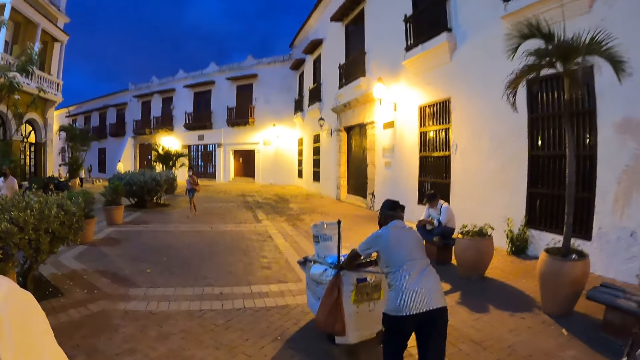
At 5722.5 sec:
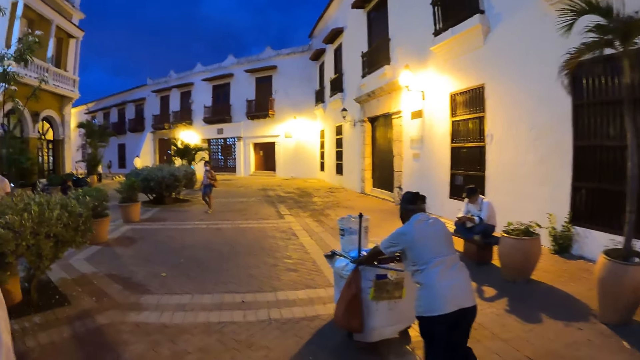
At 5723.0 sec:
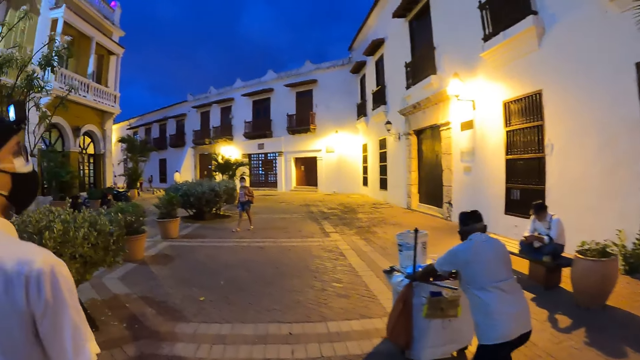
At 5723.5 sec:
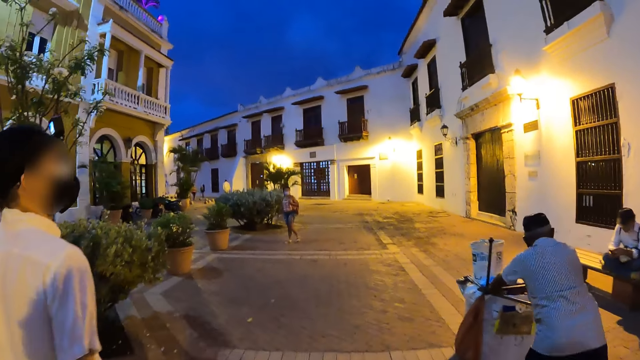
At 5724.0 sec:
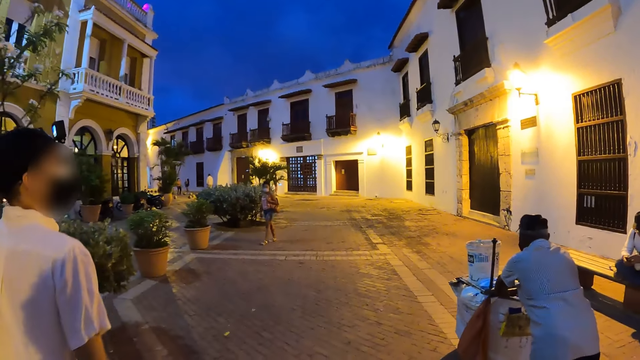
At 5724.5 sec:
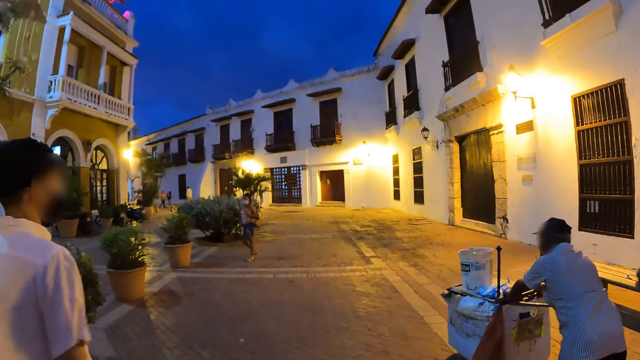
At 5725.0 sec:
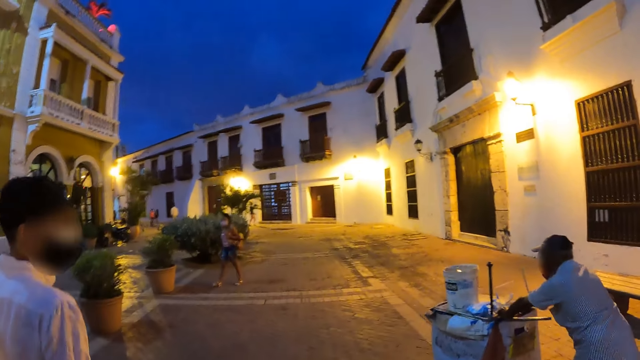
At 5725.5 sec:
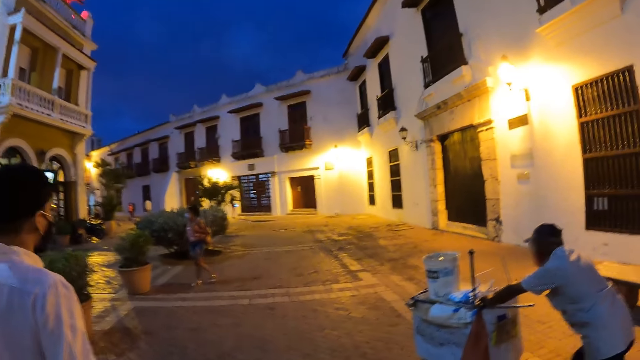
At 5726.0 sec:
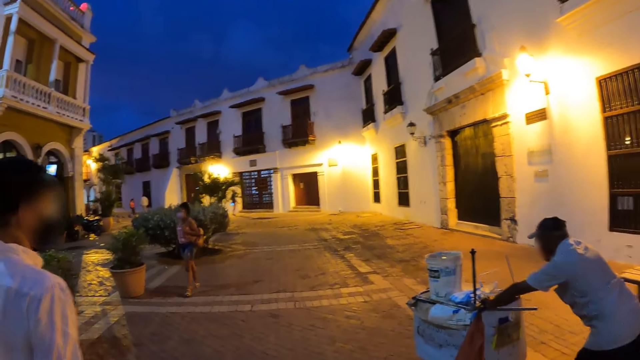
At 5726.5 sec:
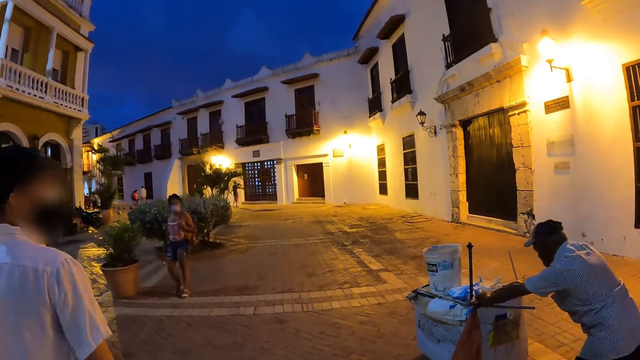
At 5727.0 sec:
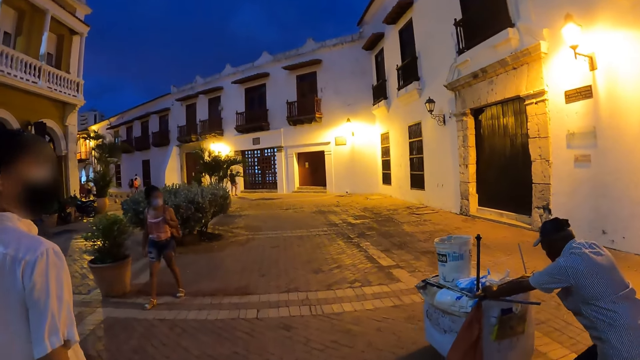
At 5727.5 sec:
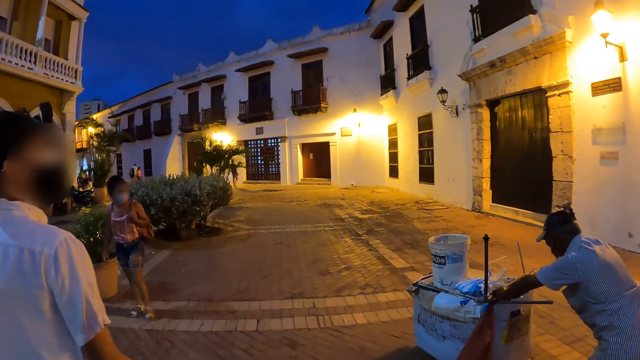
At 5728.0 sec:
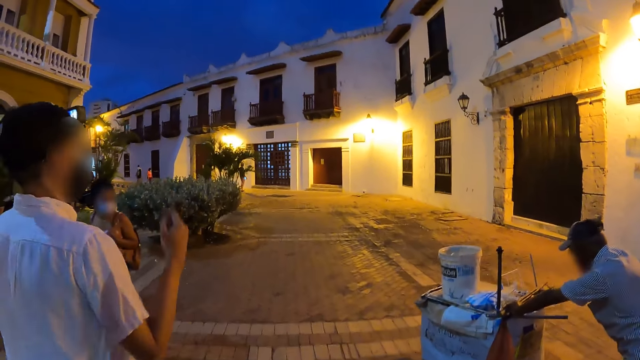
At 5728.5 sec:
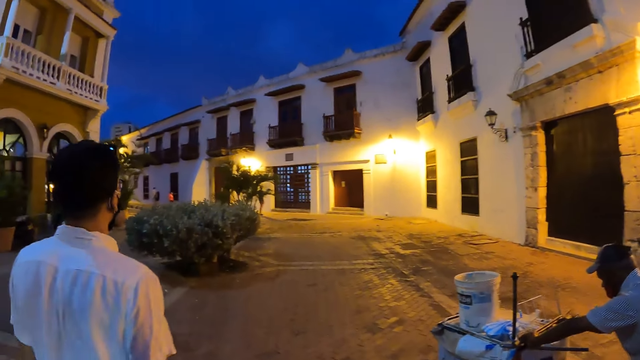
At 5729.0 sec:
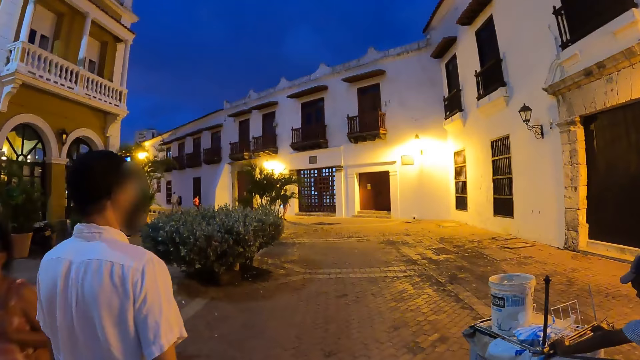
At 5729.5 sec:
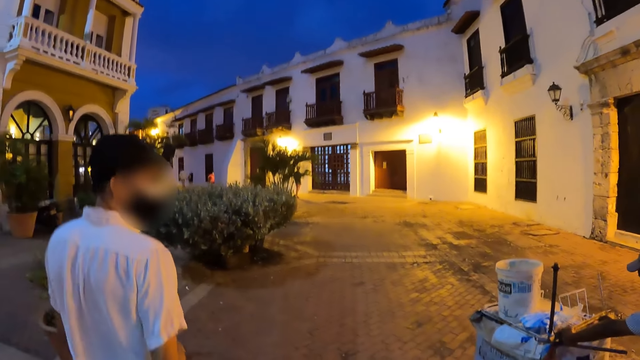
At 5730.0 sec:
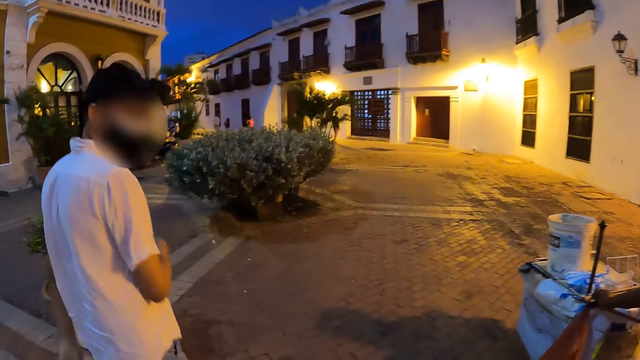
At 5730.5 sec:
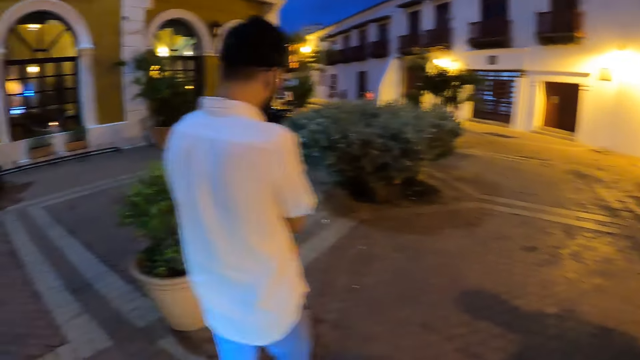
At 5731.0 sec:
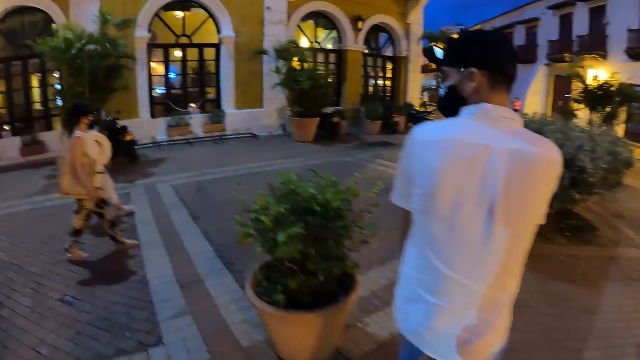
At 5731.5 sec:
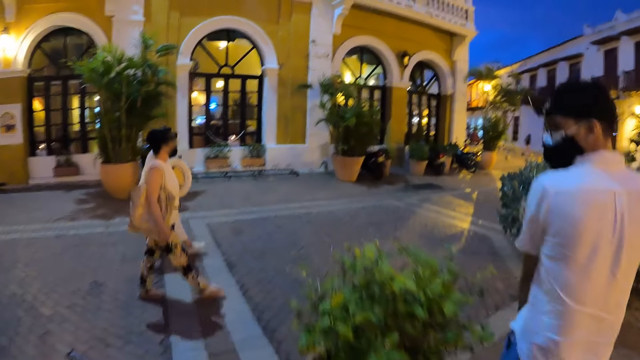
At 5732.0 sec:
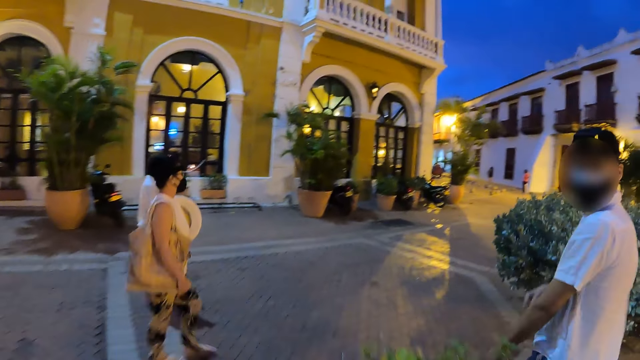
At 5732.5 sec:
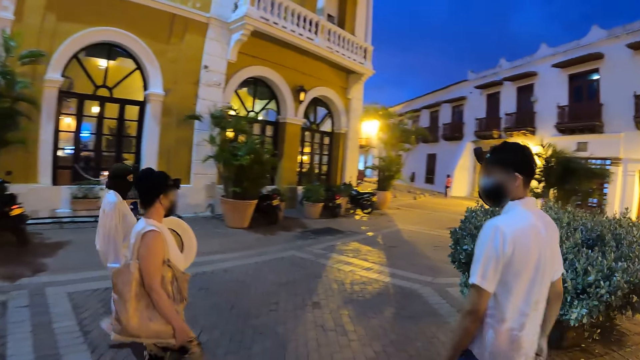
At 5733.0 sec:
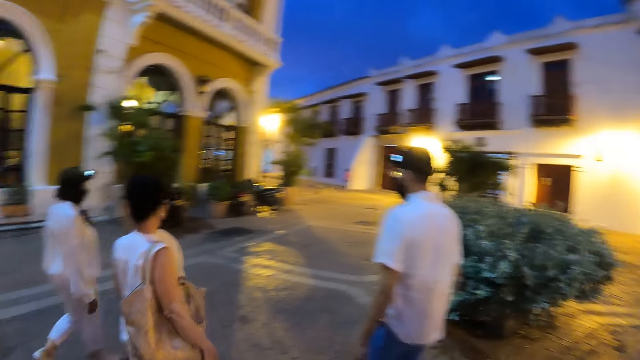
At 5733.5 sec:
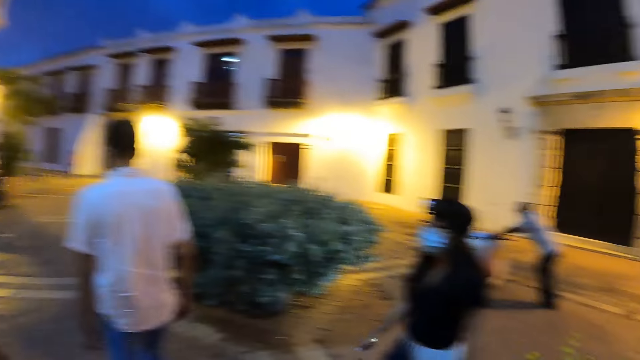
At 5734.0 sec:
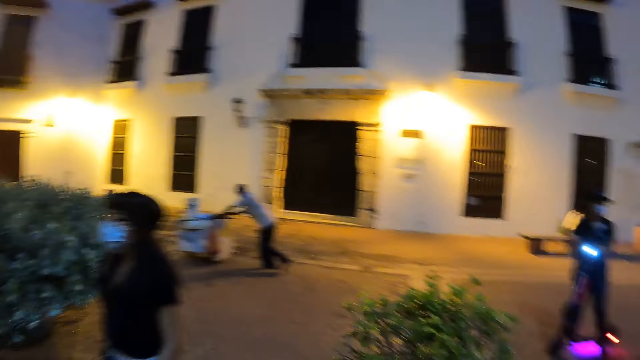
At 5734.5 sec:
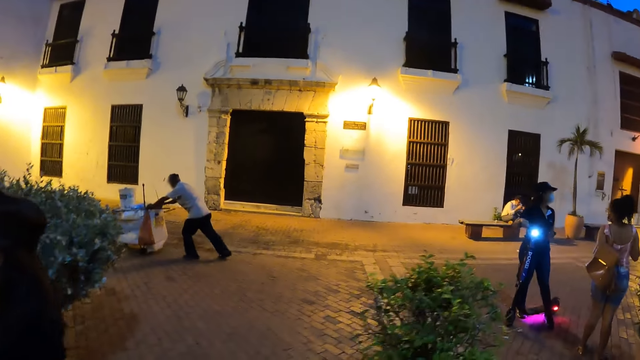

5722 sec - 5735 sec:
The camera wearer interacts with the man, the woman and another woman. He looks on his left side.

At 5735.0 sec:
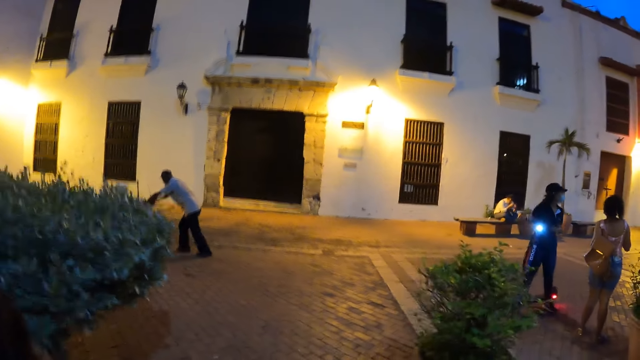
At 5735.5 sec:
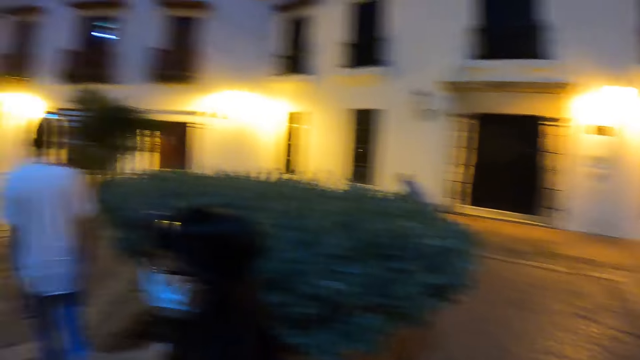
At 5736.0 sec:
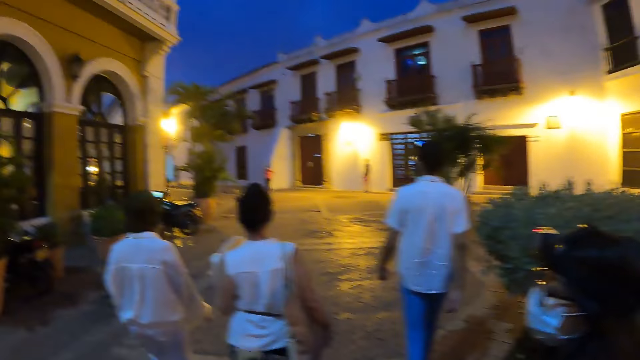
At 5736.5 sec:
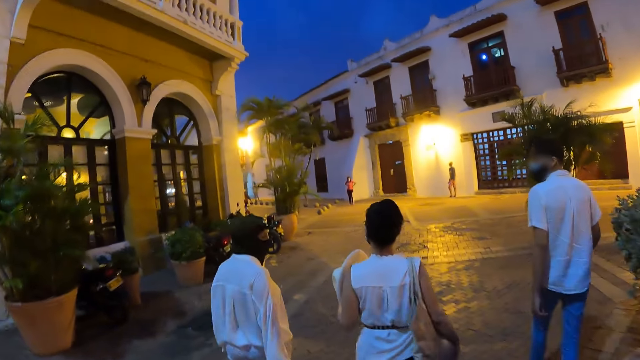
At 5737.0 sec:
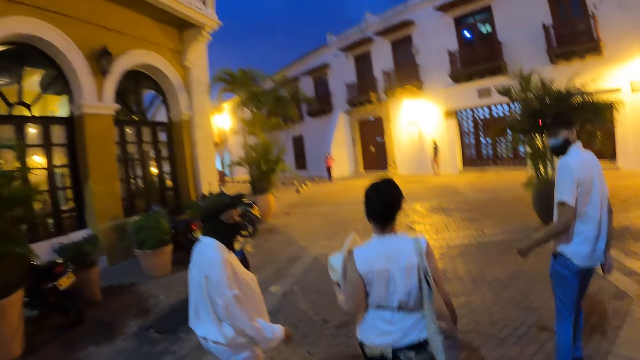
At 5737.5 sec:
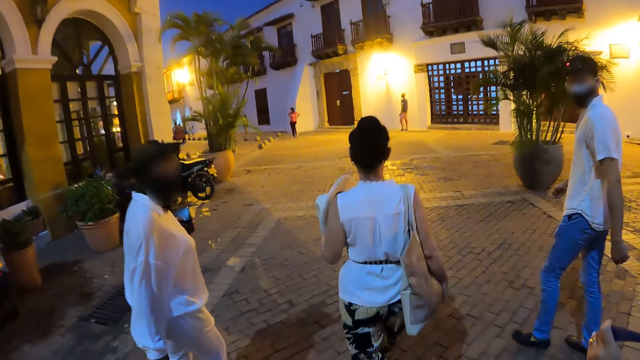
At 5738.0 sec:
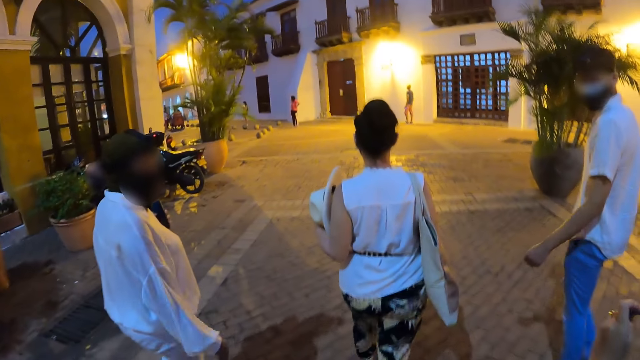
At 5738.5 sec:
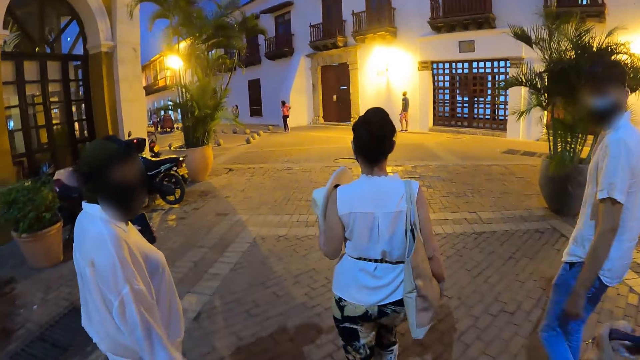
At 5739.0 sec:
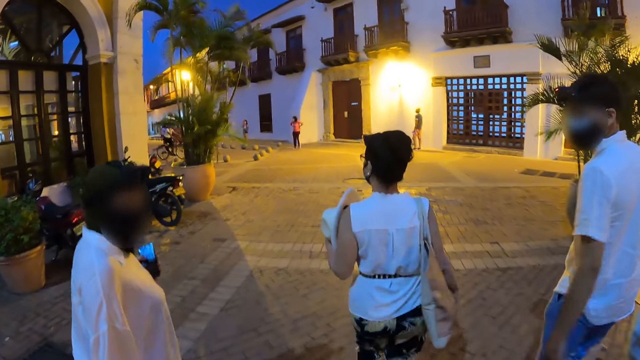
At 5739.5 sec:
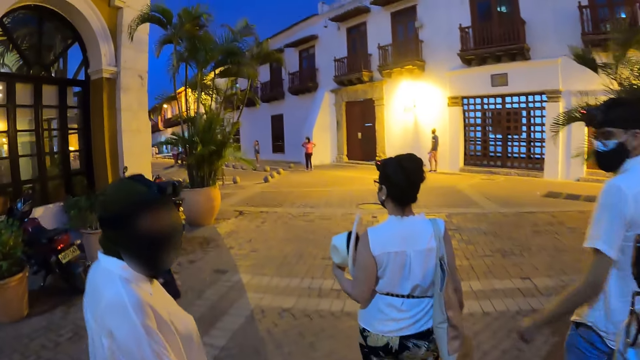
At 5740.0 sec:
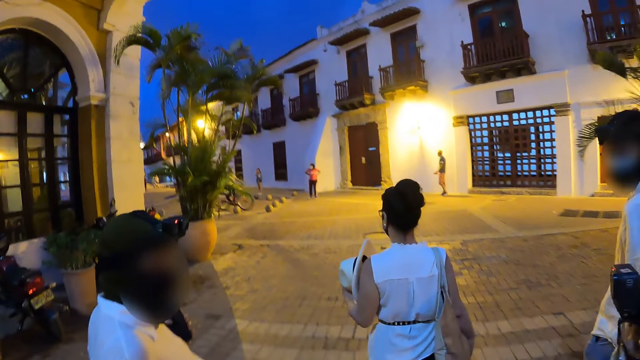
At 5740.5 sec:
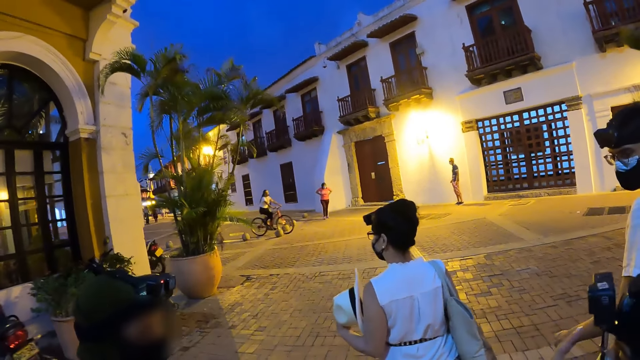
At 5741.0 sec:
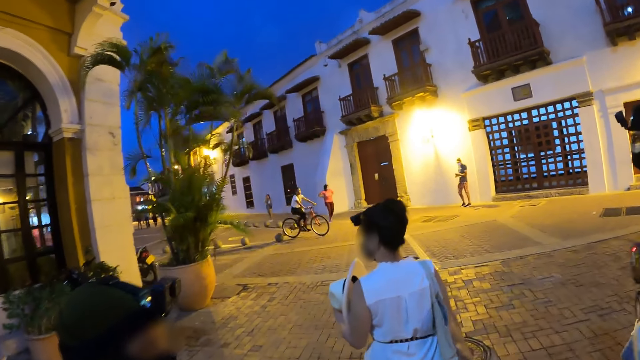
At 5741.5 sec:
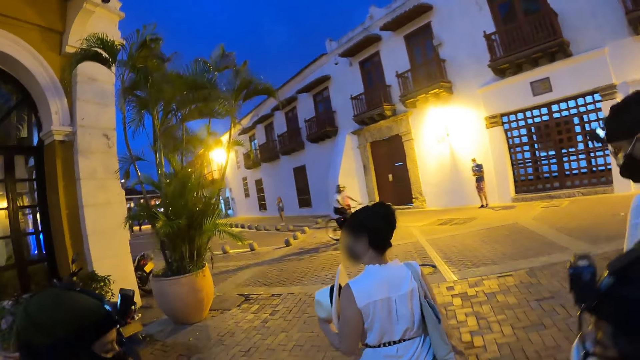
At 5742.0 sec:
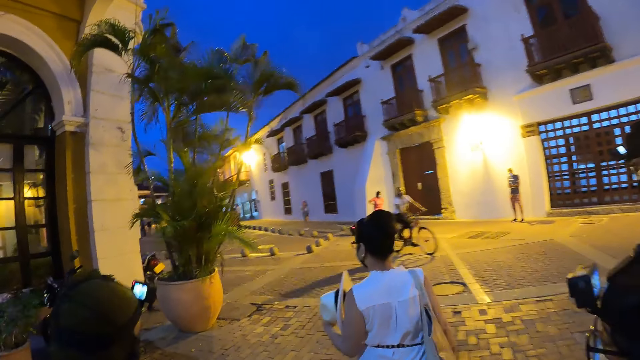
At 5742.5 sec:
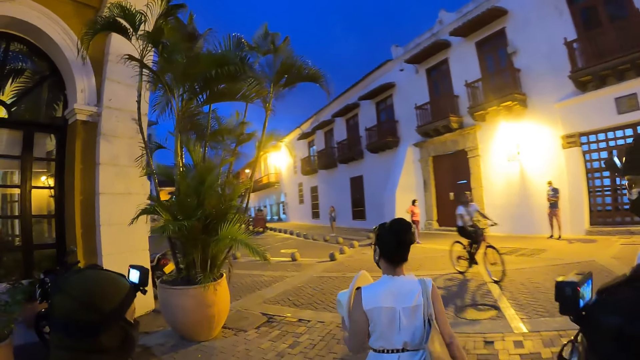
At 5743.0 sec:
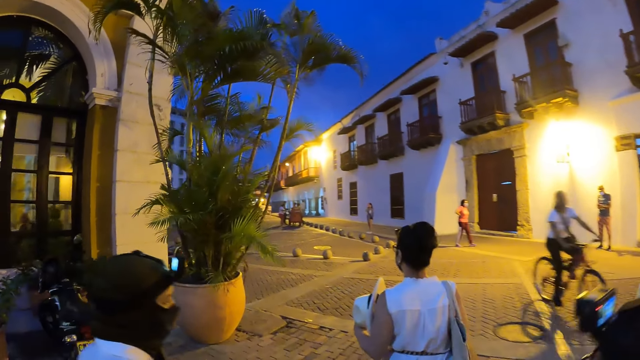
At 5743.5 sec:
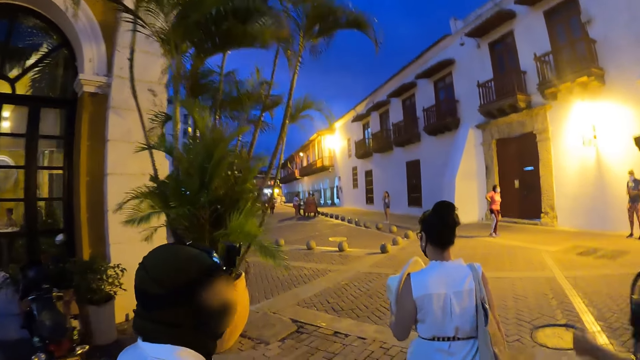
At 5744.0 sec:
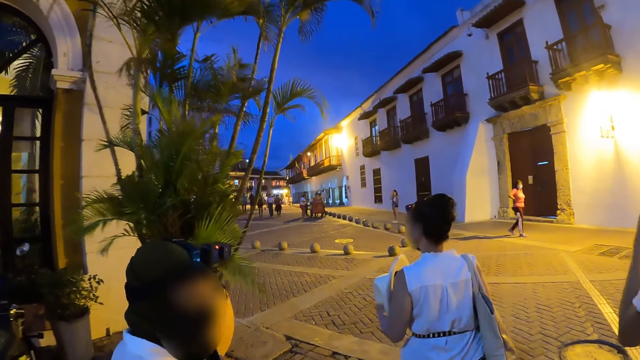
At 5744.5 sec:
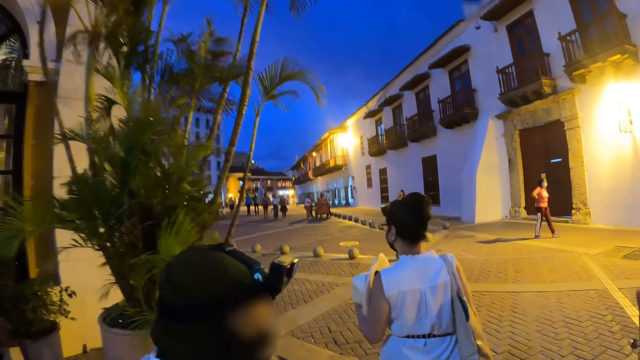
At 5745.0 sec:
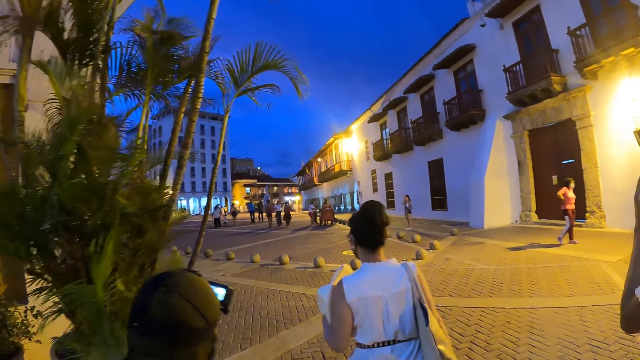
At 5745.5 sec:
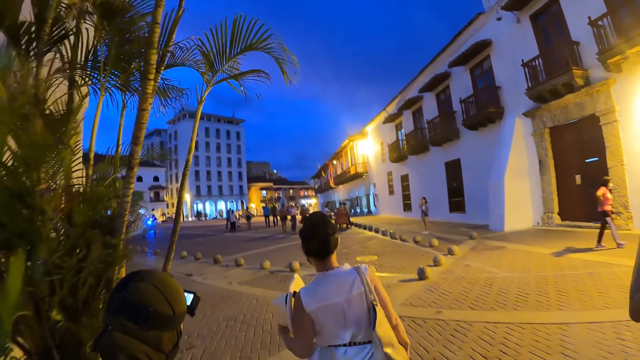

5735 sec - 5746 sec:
The camera wearer interacts with the man, the other woman and the first woman. The man touches his face with his left hand.
